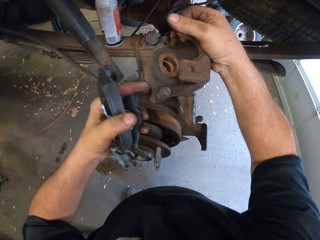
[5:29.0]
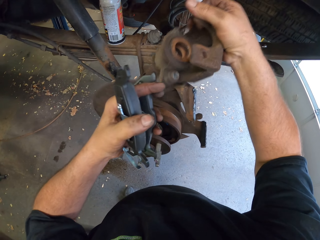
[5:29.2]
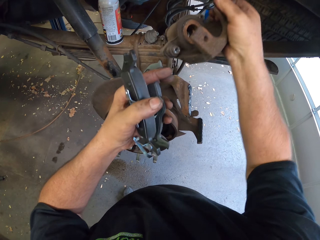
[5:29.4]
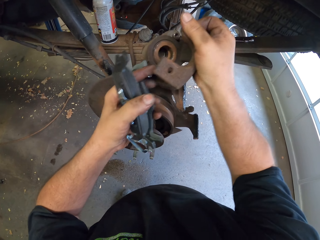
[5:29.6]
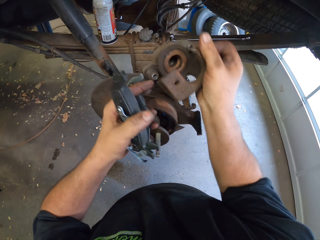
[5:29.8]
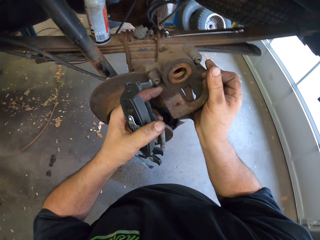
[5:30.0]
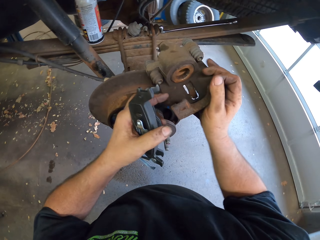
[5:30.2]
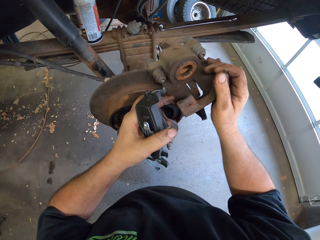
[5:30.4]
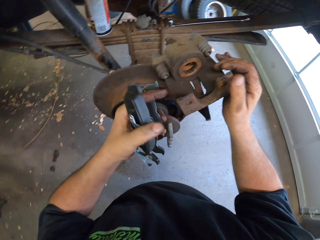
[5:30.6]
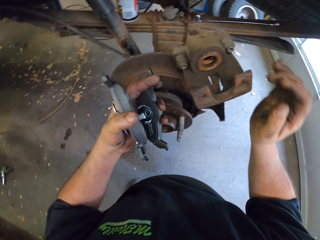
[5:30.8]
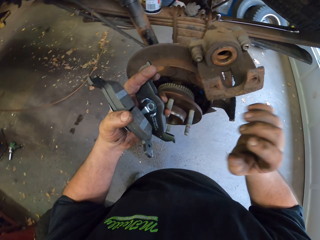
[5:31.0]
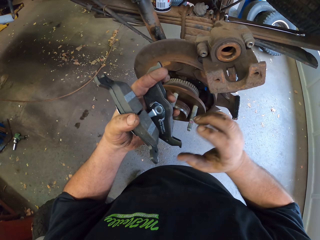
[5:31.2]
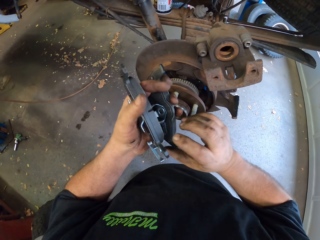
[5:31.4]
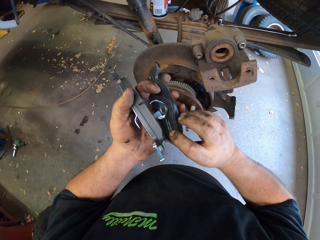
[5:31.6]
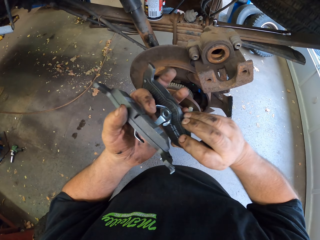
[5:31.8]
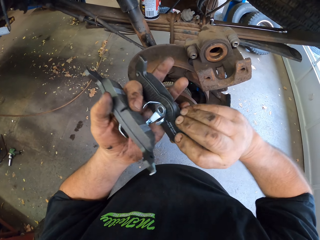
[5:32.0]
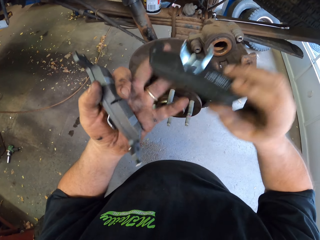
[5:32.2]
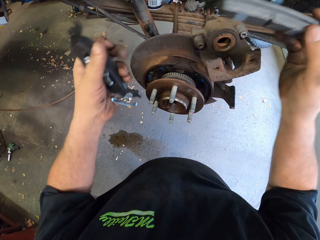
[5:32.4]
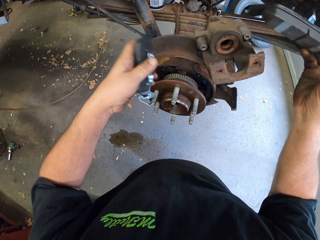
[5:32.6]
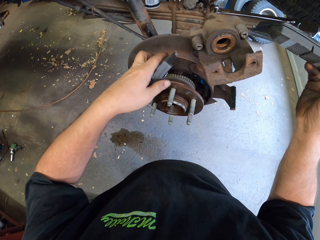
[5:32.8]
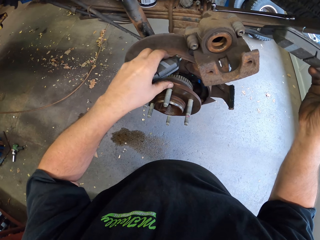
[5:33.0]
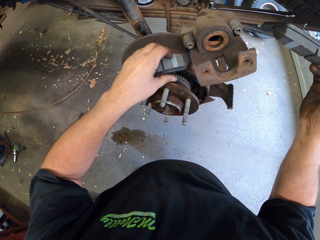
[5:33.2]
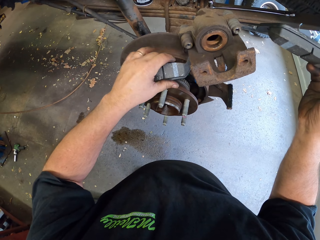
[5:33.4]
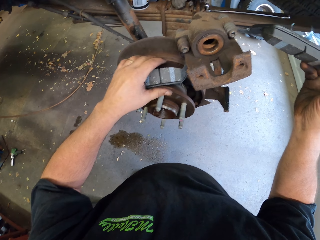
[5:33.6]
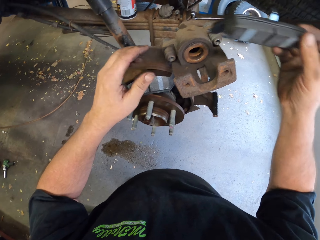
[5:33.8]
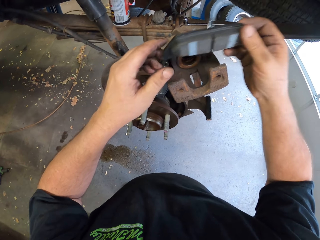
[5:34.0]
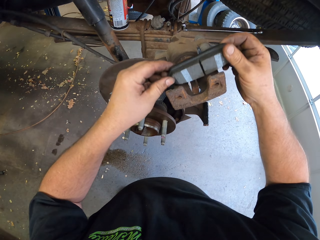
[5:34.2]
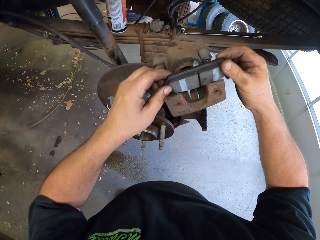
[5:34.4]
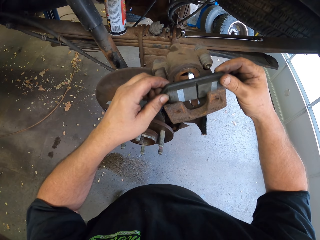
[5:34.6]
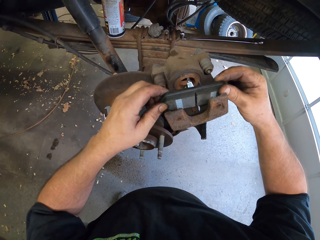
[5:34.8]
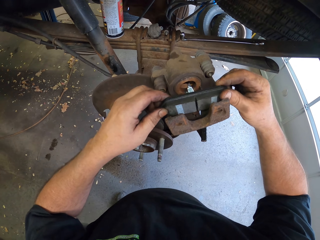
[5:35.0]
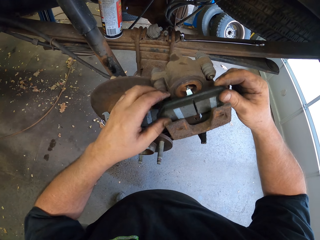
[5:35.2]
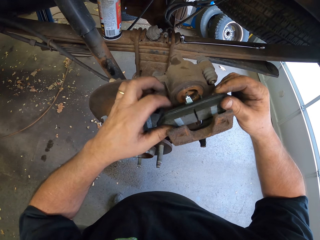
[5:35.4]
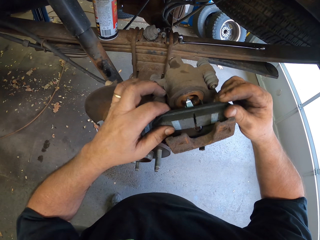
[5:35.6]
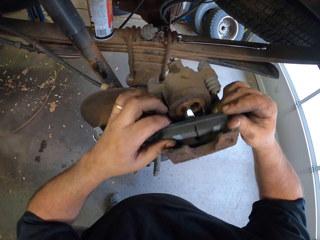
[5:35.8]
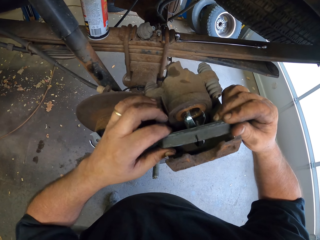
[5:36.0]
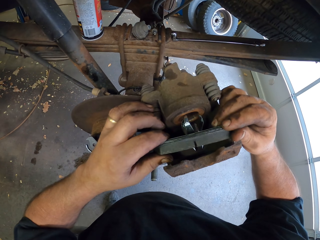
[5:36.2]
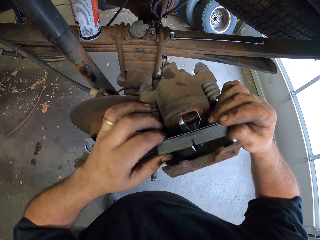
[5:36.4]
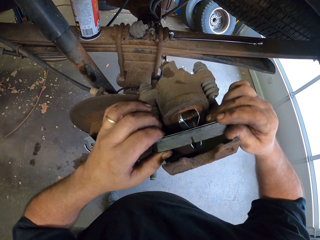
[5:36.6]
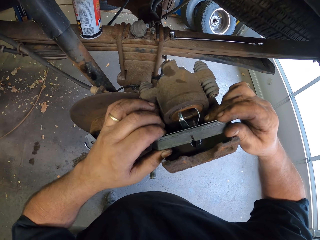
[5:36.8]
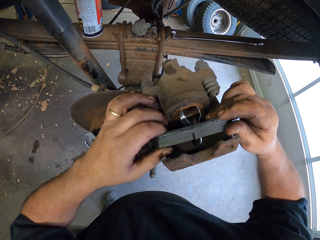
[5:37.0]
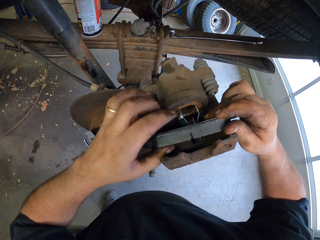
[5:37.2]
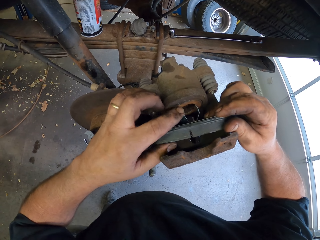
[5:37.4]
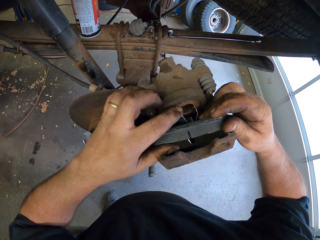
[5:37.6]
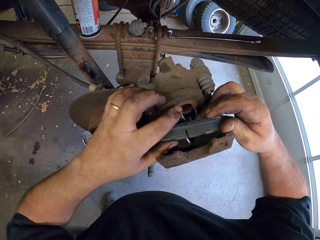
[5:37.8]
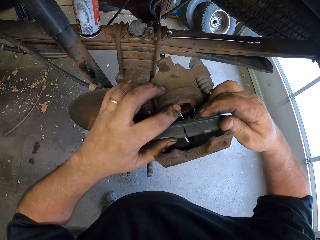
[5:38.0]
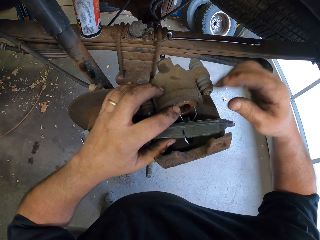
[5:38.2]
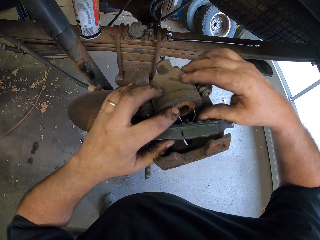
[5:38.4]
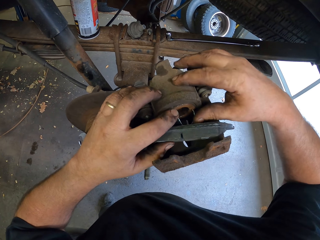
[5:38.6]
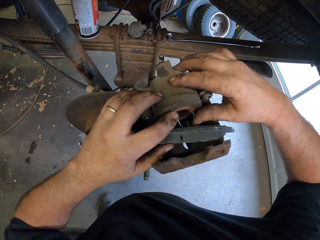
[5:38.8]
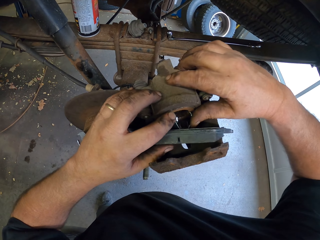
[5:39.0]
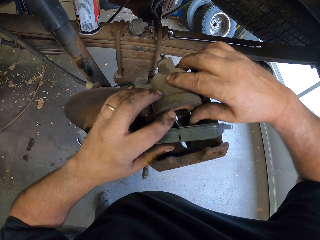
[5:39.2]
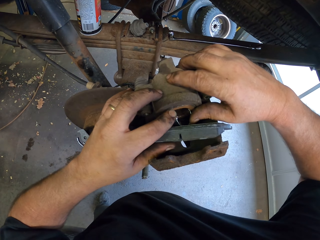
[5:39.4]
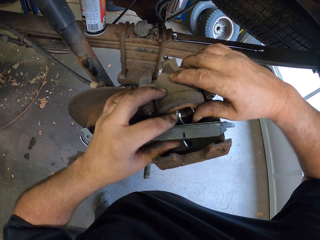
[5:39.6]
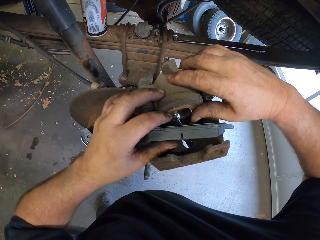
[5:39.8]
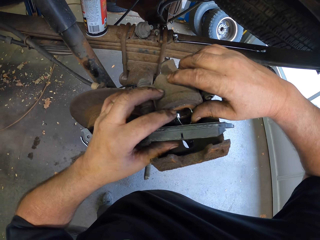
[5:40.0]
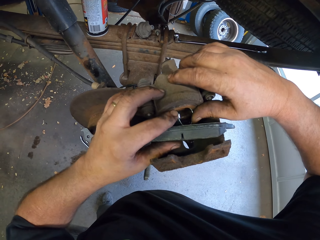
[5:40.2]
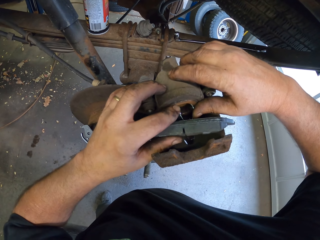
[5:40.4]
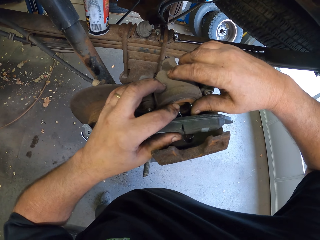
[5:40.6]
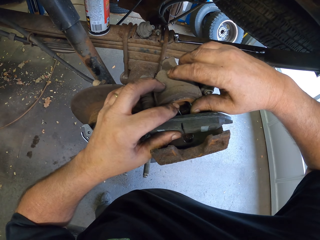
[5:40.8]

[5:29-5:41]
The camera wearer puts the brake caliper on the brake disc. They put the brake pad on the brake disc. They fix the brake pad on the brake disc.

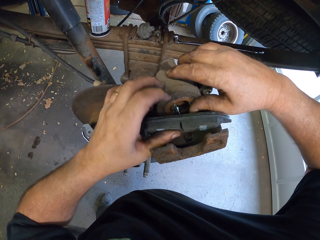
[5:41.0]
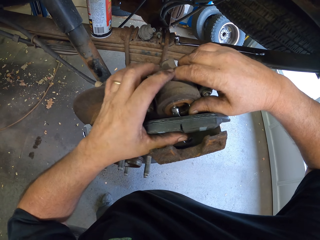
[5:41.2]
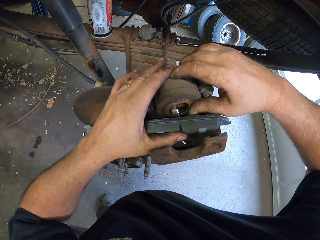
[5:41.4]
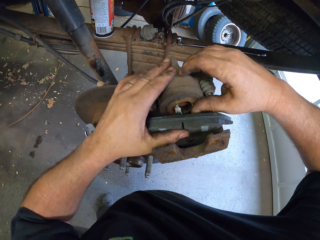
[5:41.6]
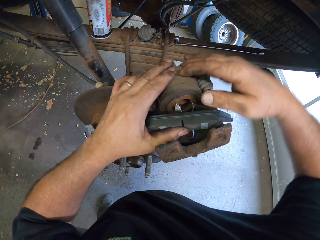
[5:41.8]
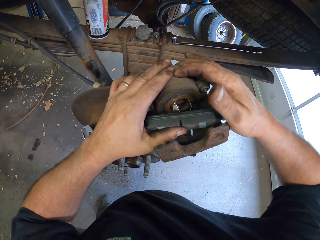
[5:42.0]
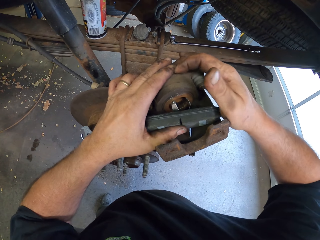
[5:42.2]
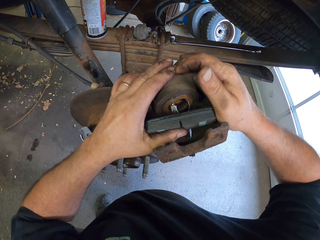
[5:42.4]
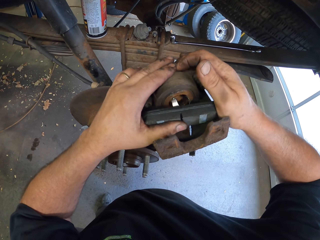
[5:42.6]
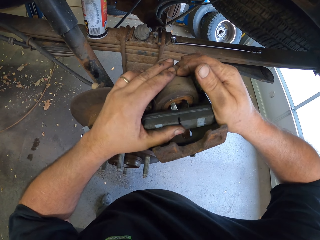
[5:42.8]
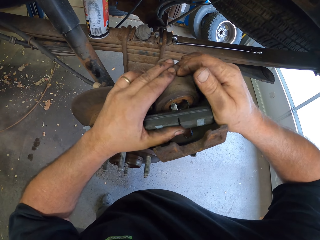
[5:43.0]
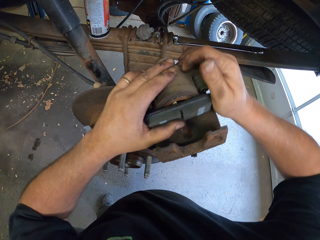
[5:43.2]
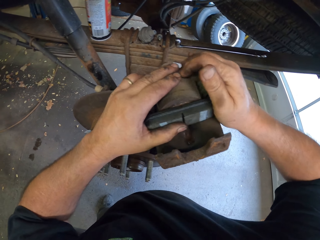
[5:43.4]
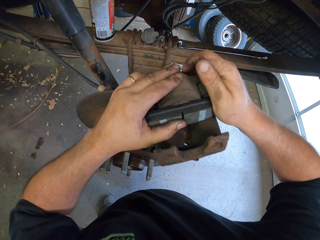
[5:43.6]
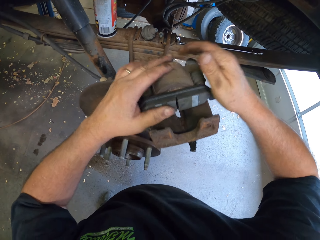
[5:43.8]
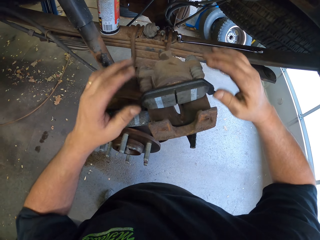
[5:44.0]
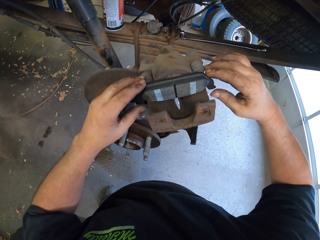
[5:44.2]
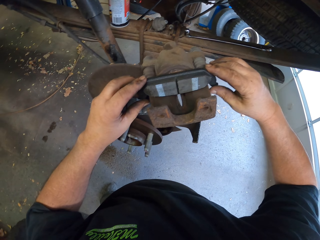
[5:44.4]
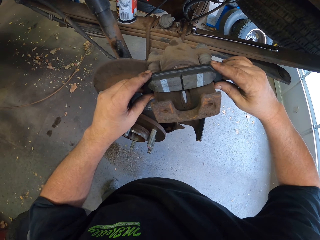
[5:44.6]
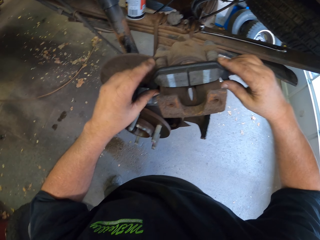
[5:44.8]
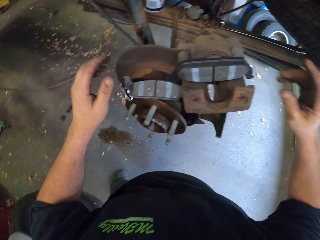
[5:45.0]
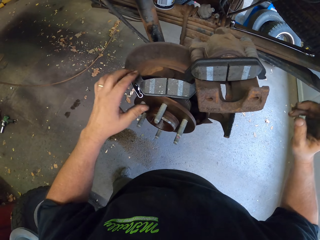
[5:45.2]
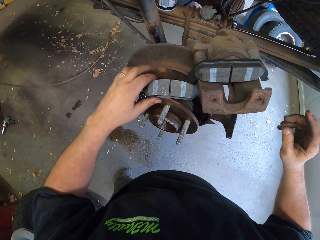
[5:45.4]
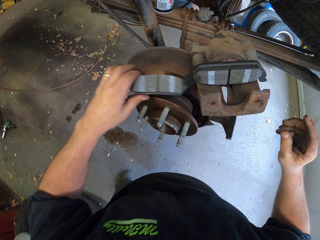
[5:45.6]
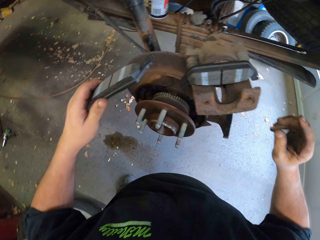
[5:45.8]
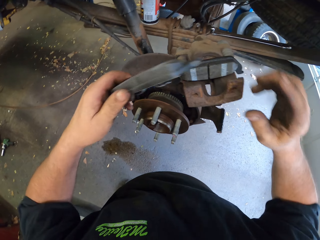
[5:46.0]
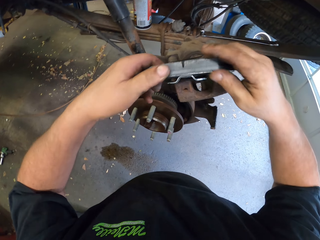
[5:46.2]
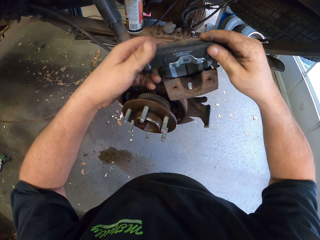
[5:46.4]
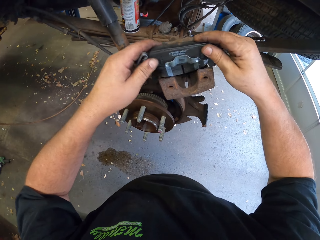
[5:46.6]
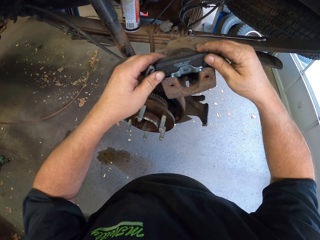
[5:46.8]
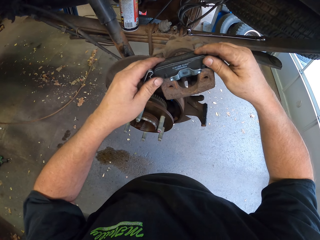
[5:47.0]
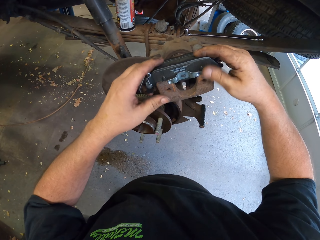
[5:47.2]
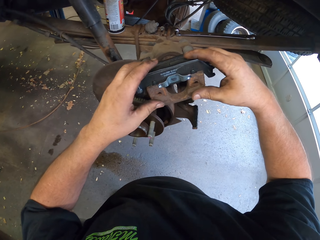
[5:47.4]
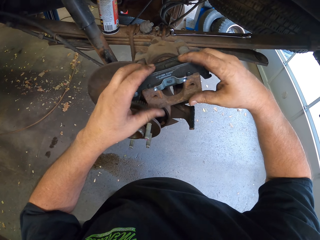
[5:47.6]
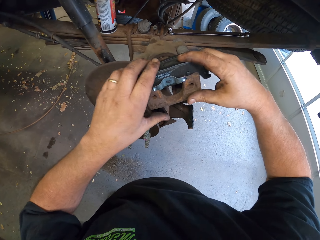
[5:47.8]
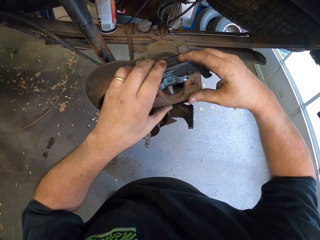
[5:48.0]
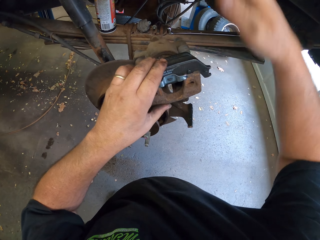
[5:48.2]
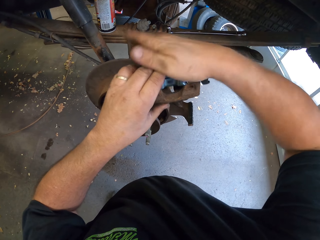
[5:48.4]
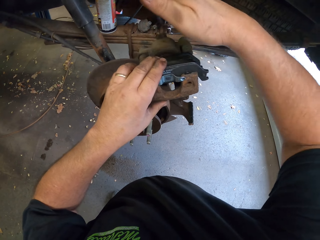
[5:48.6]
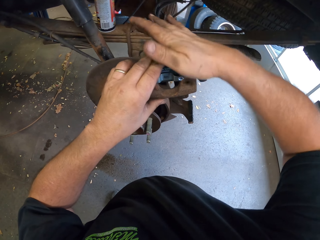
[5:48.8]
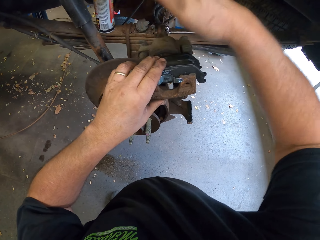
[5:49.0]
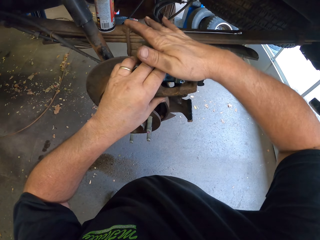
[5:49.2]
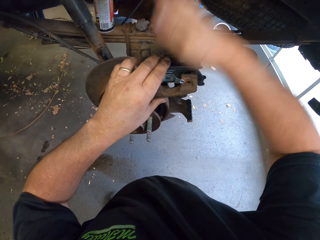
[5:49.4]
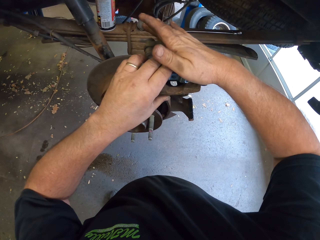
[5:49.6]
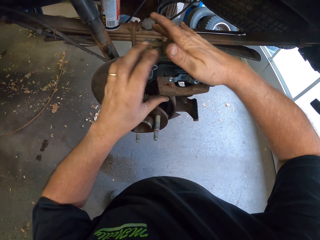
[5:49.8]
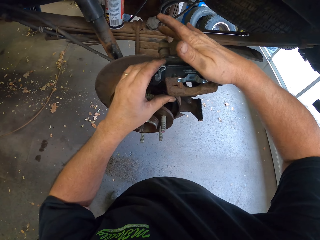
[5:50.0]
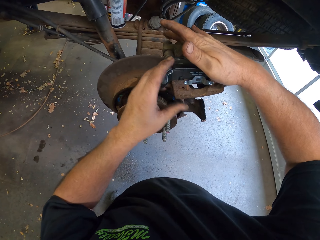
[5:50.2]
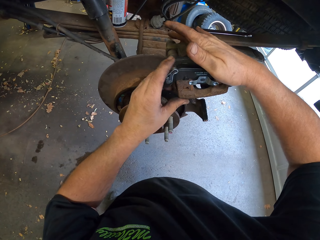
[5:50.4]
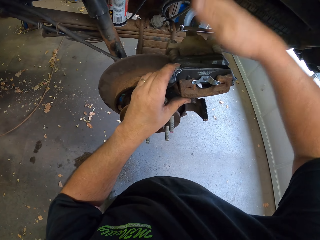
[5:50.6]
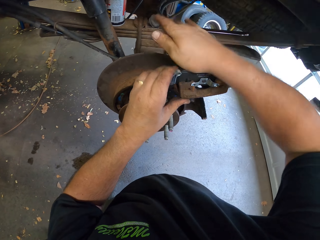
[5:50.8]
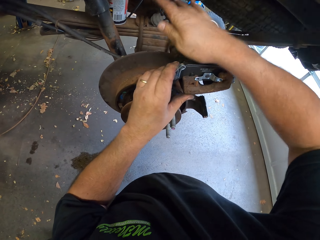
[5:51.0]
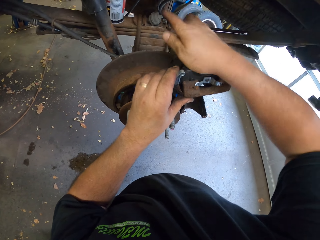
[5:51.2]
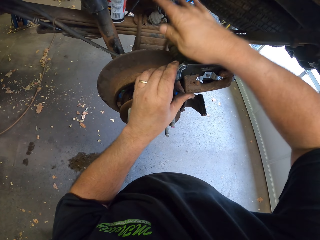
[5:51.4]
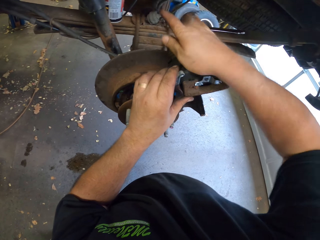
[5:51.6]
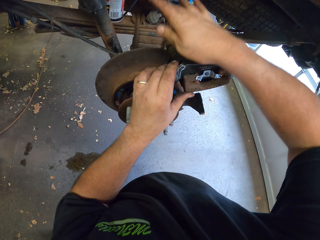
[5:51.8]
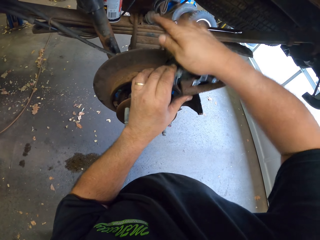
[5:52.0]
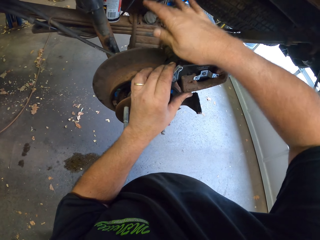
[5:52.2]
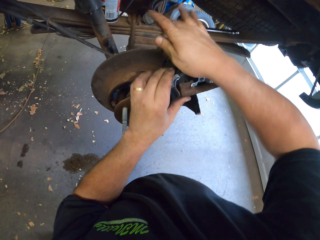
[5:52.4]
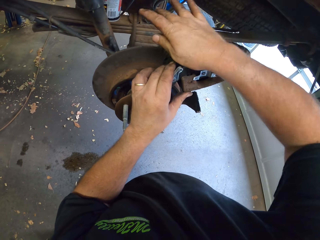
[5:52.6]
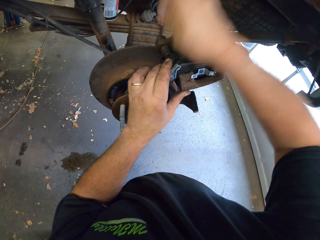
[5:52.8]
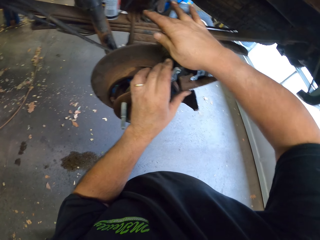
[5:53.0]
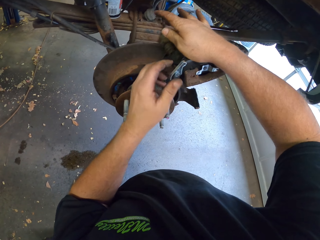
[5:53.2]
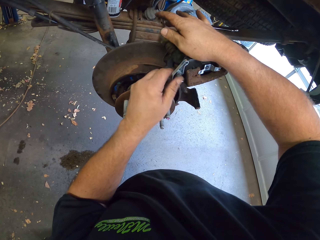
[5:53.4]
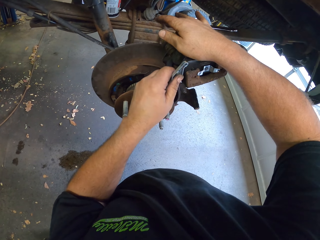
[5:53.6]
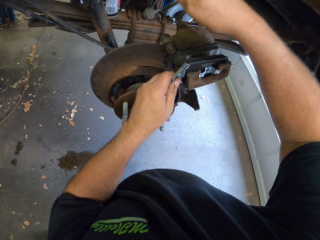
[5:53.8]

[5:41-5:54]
The camera wearer picks up the brake pad from the brake disc and fixes the brake pad on the brake disc.
